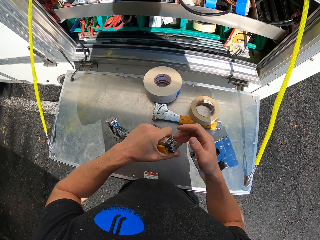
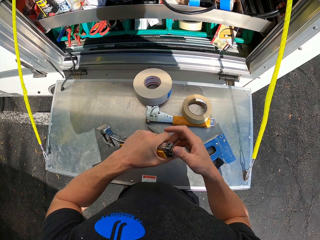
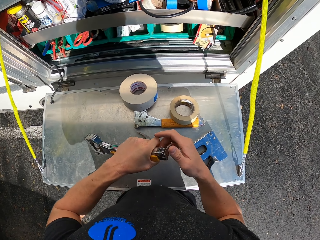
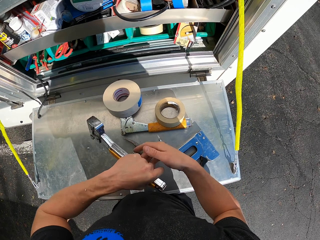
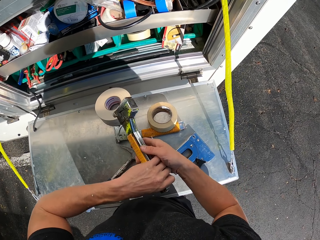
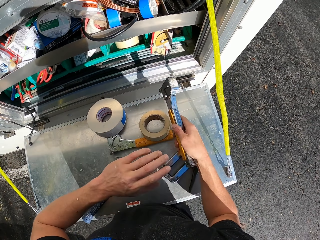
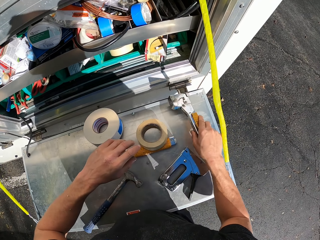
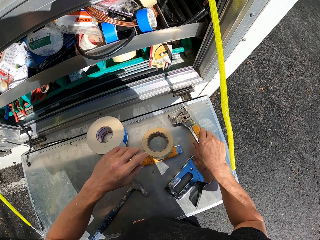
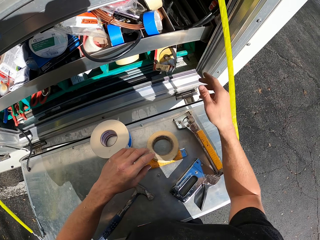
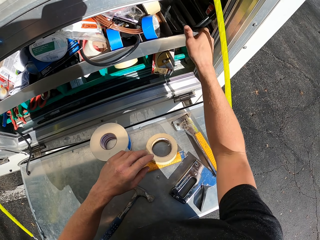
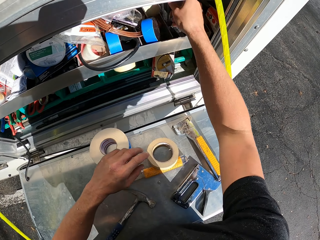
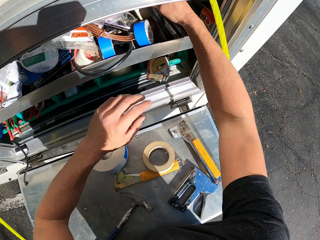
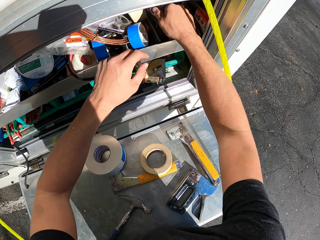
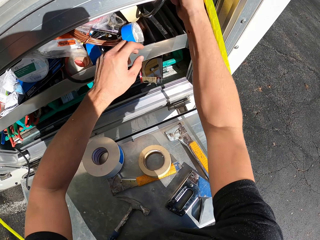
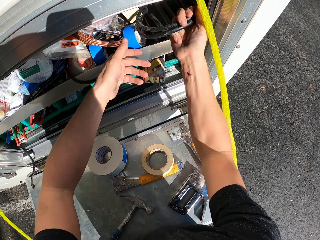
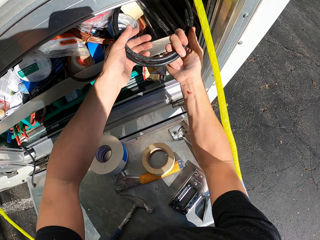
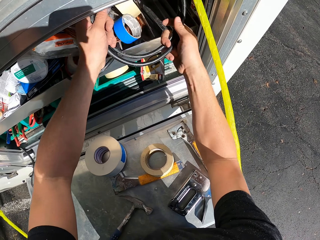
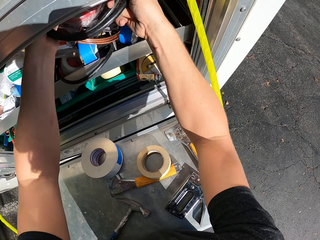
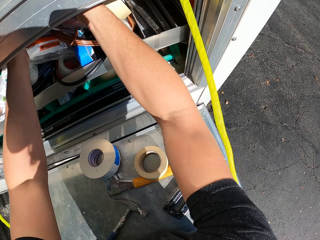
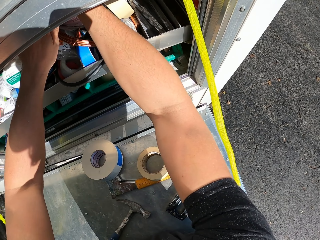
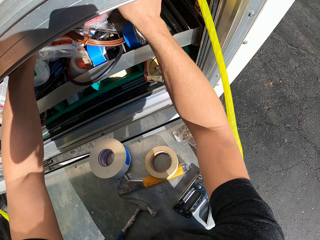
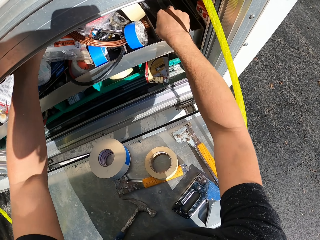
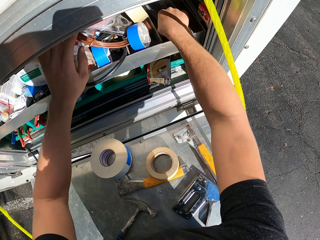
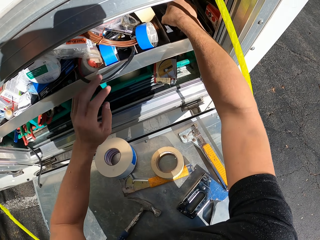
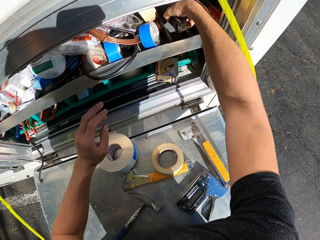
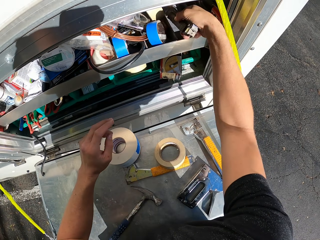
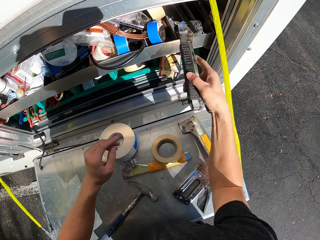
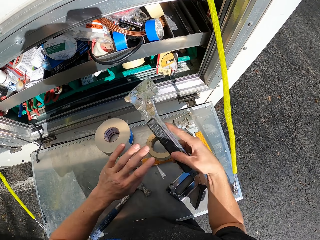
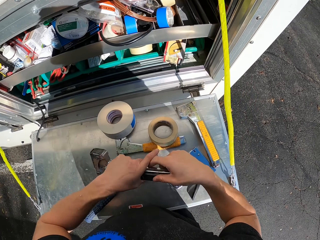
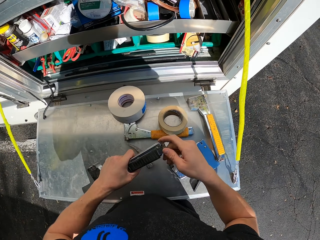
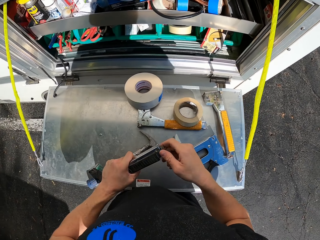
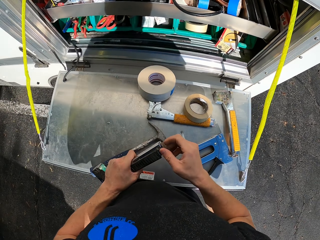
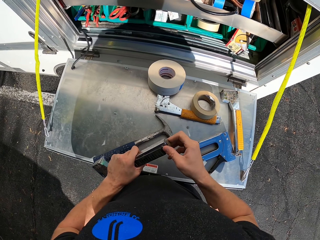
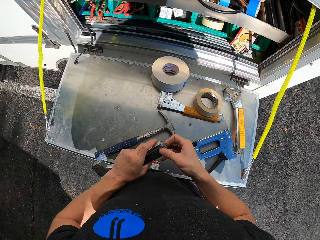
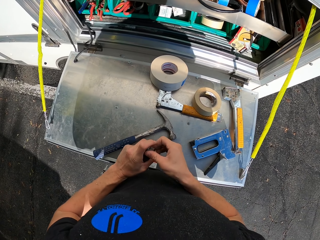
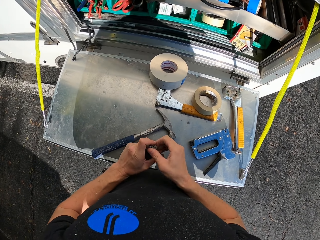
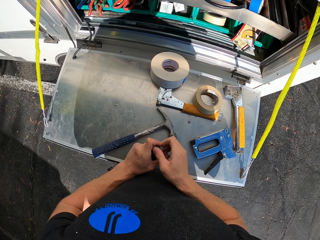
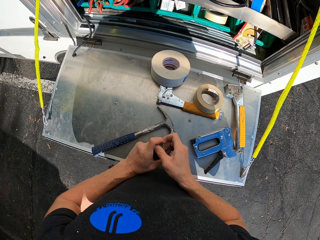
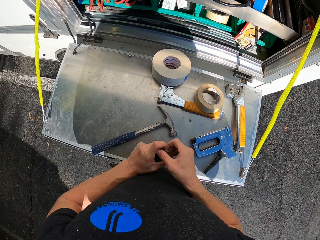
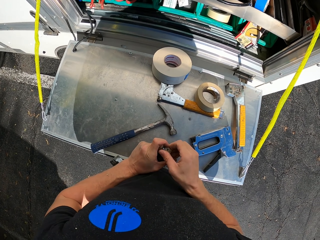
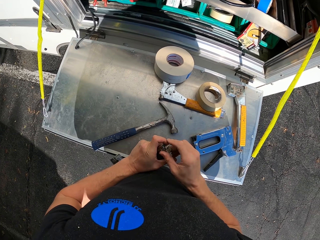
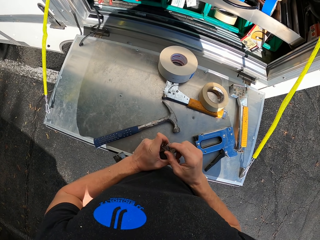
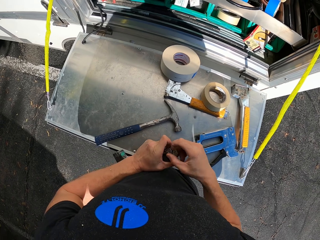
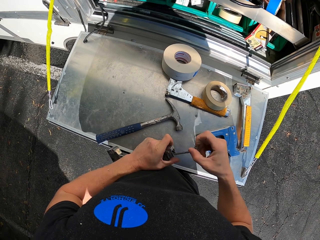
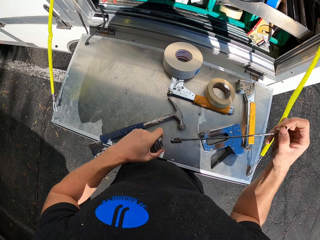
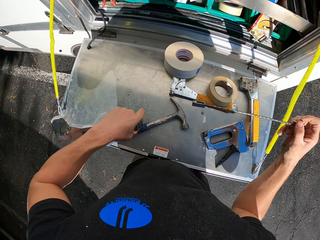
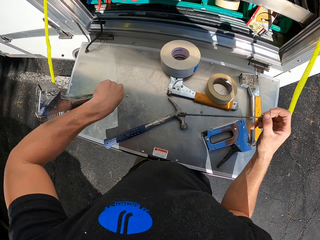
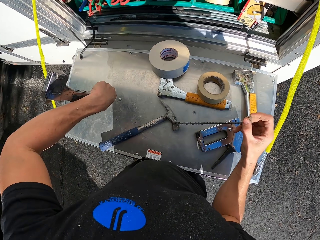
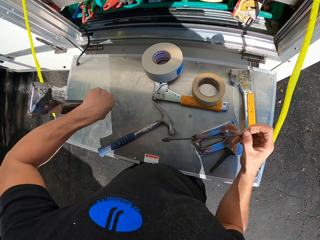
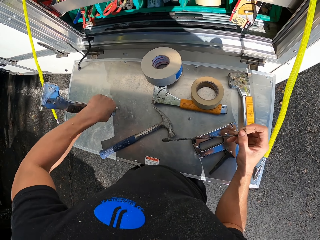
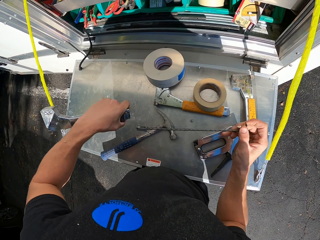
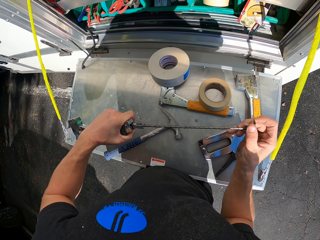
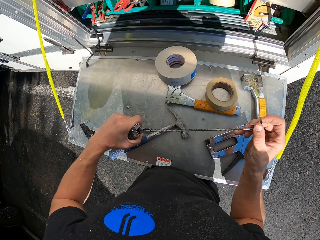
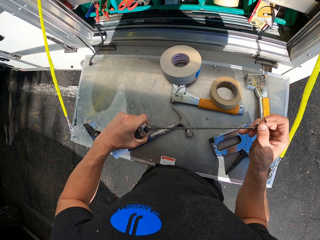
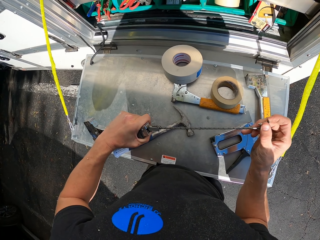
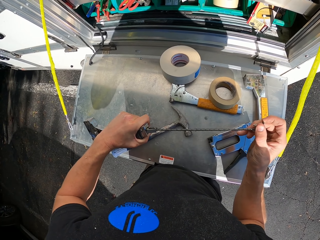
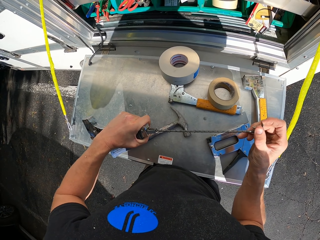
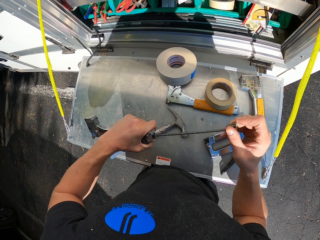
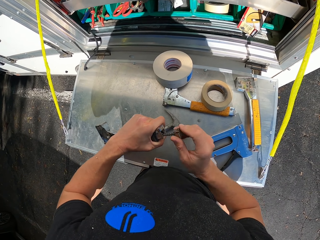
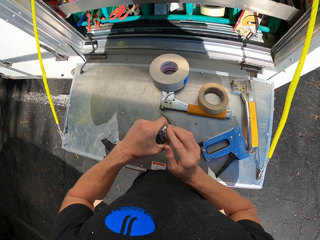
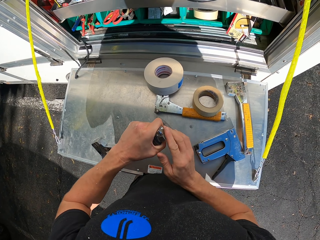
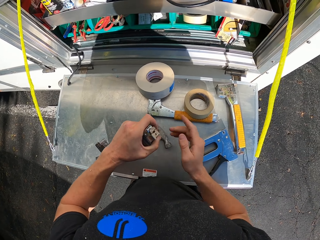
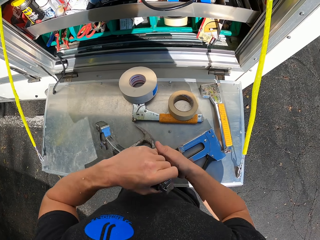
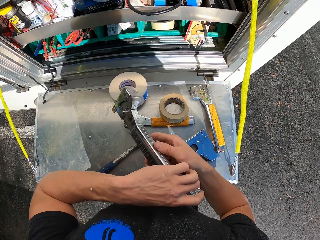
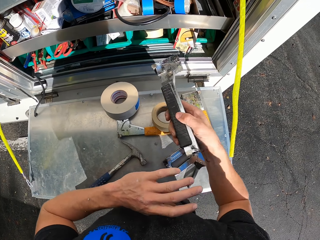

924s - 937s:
The camera wearer puts something on the caravan's door. They search in the caravan's store. They pick up a staple gun. They open the staple gun. They shake the staple gun. They check the staple gun. They close the staple gun.

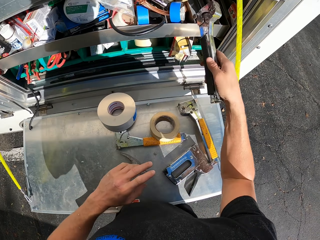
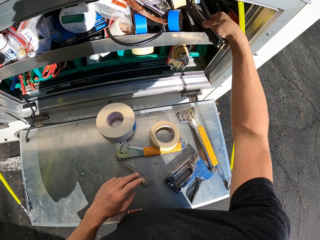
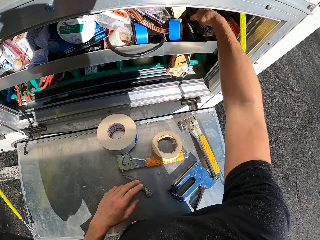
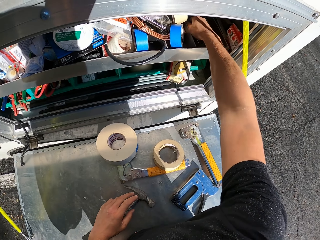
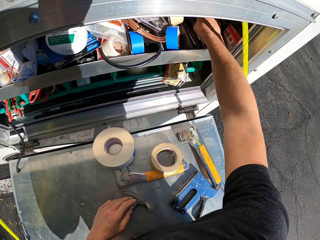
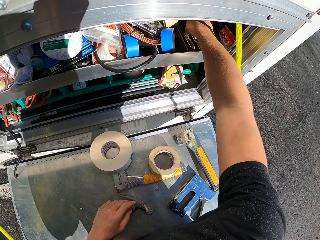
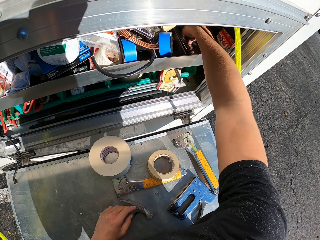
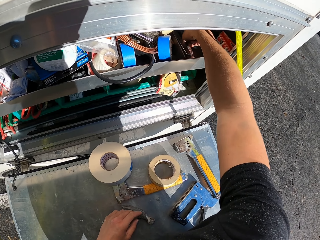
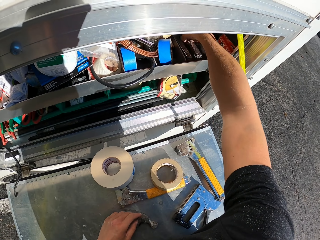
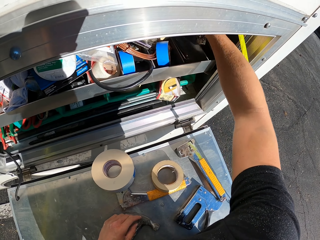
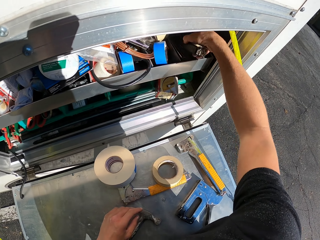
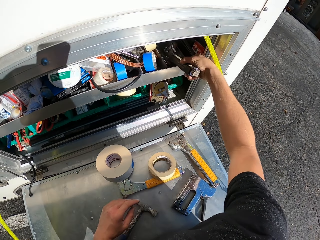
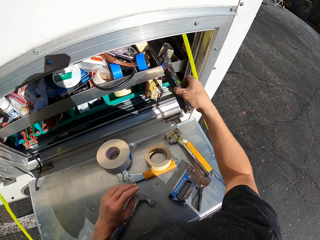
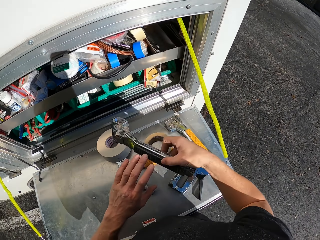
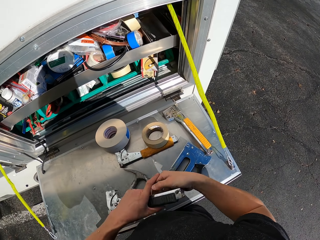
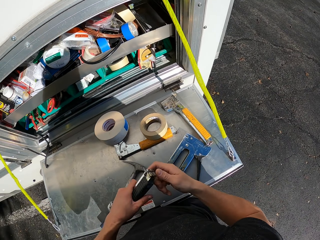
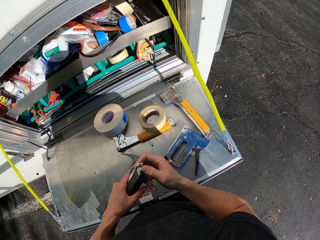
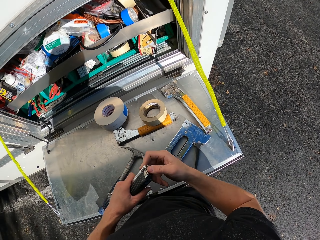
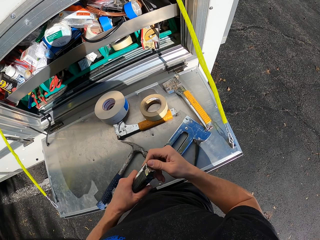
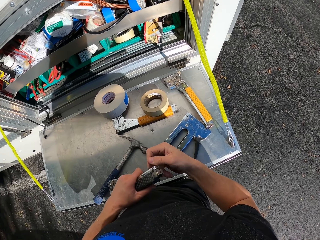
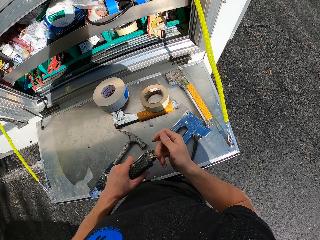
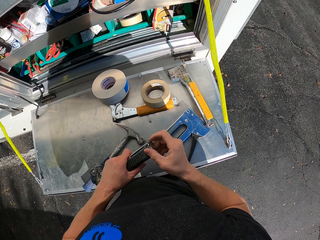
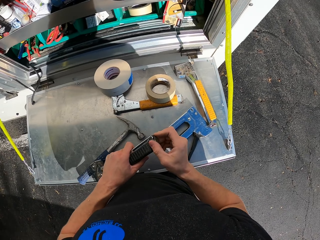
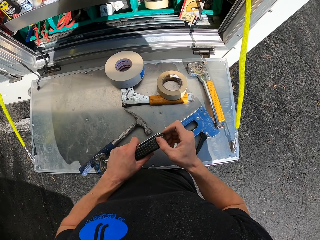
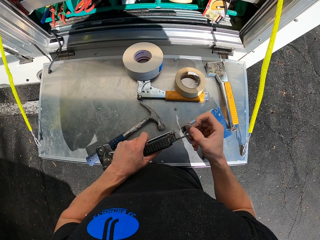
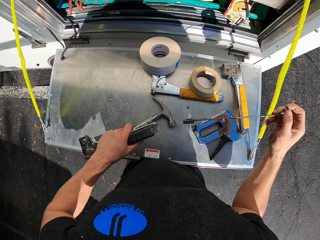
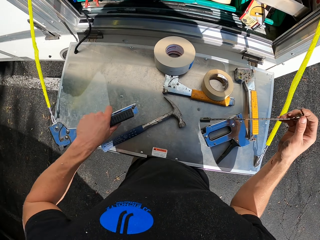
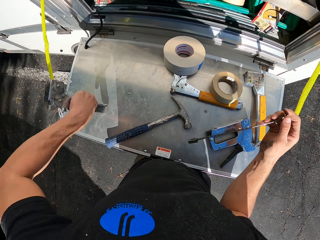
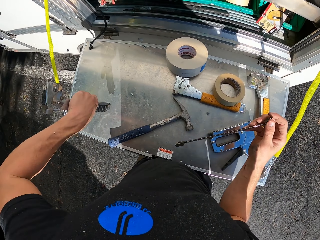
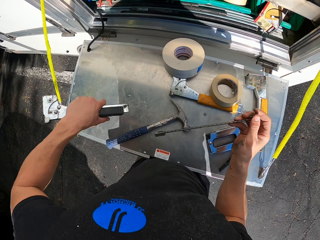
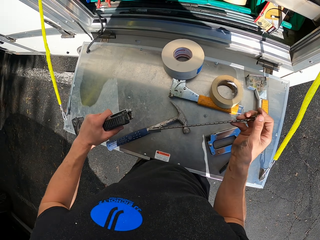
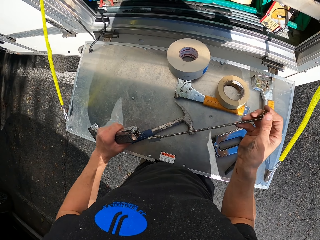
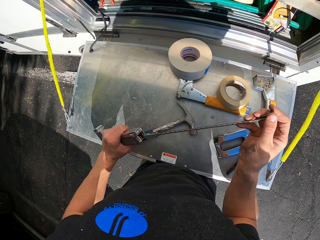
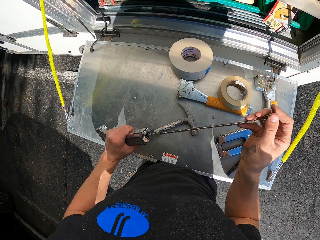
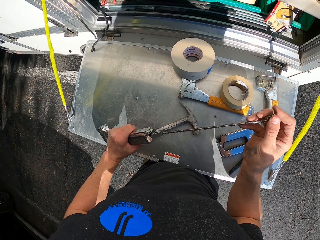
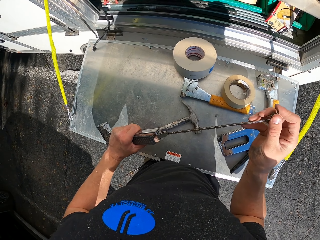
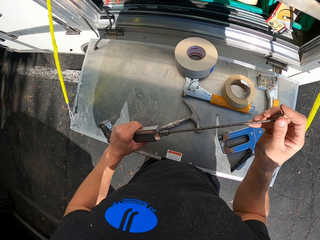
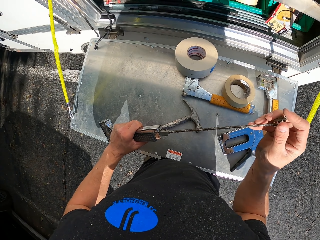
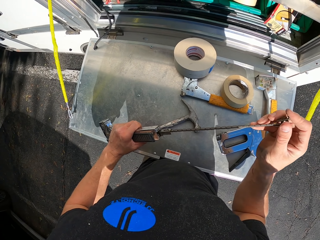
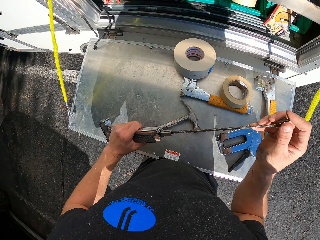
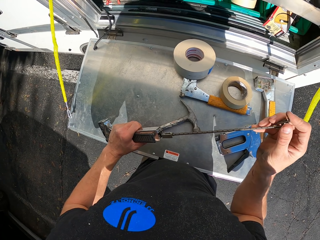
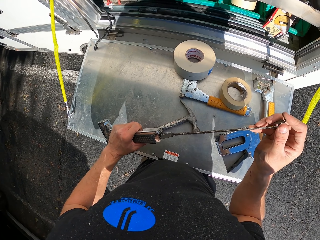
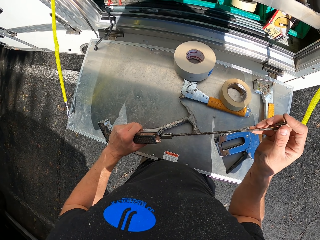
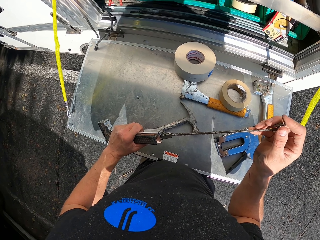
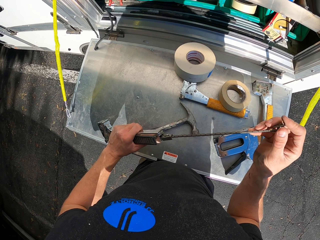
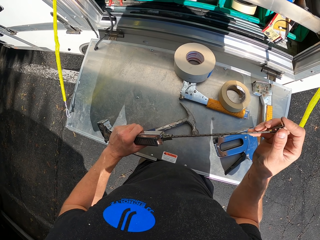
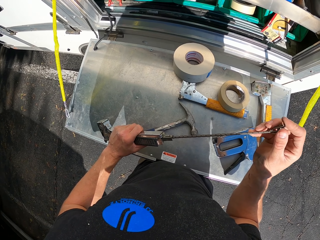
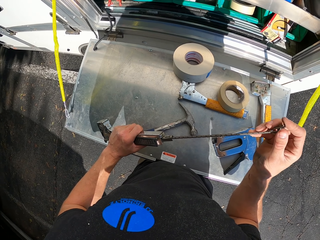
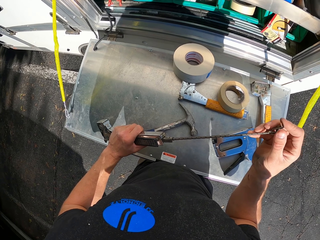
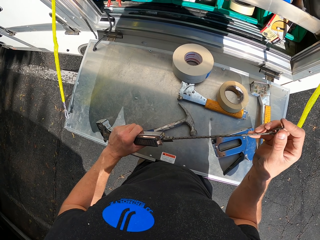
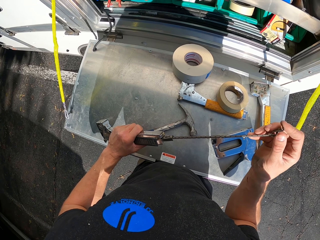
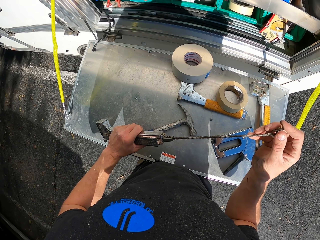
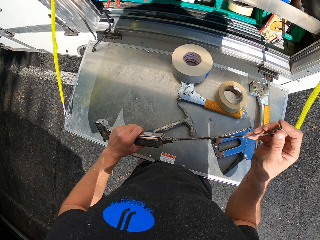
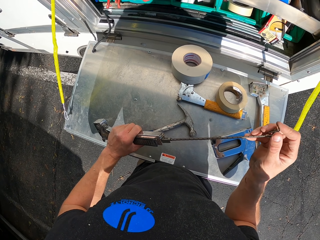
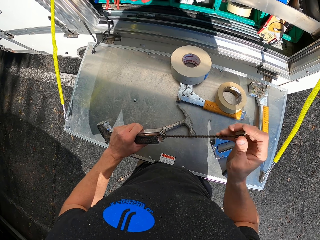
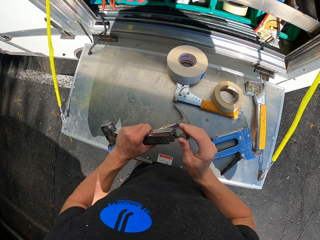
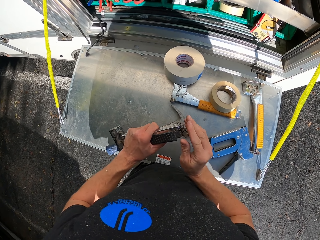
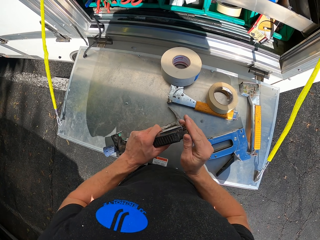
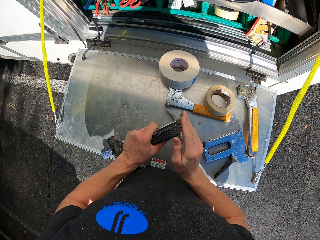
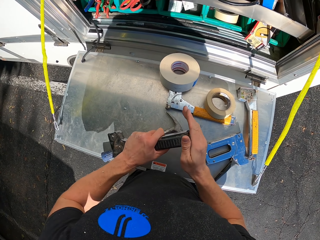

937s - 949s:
The camera wearer puts something in the caravan's store. They pick up an object. They open the object. They shake the object. They close the object.
